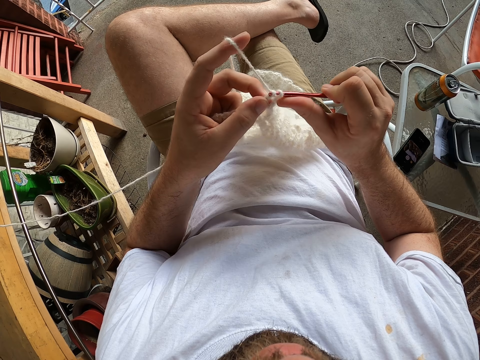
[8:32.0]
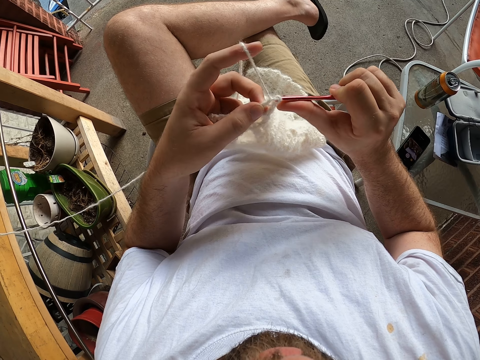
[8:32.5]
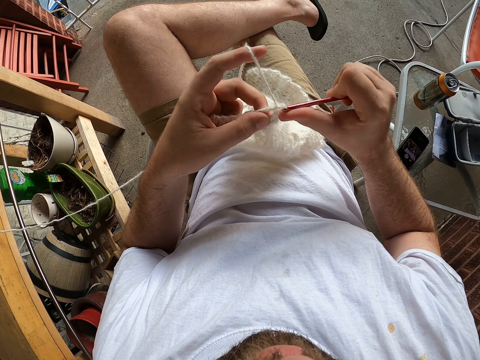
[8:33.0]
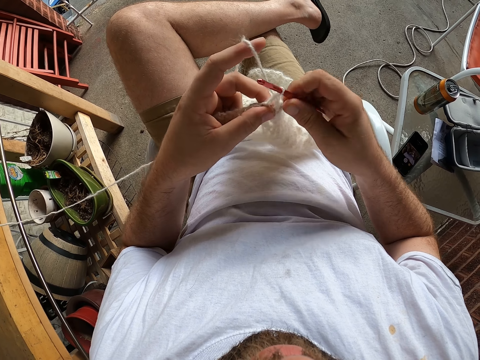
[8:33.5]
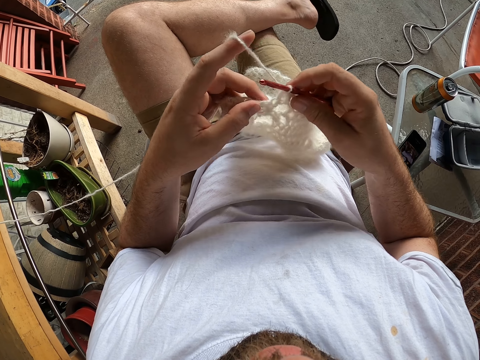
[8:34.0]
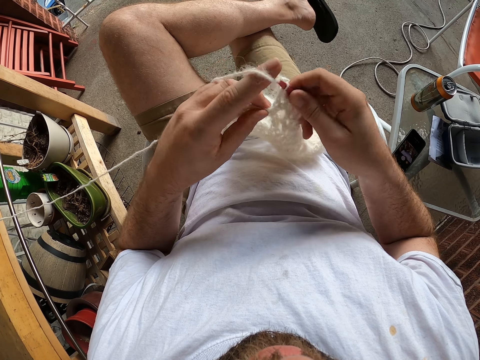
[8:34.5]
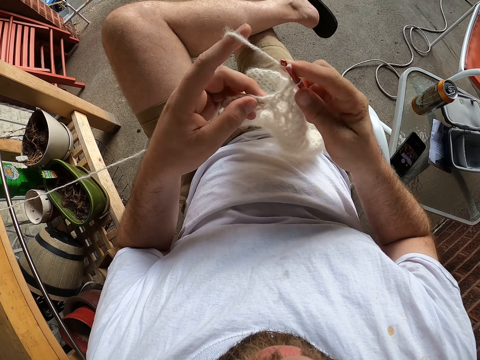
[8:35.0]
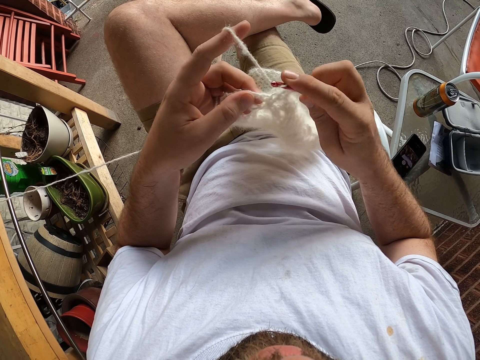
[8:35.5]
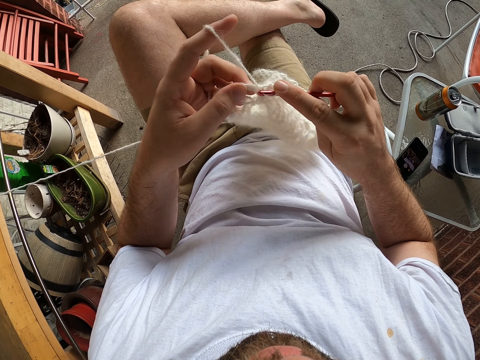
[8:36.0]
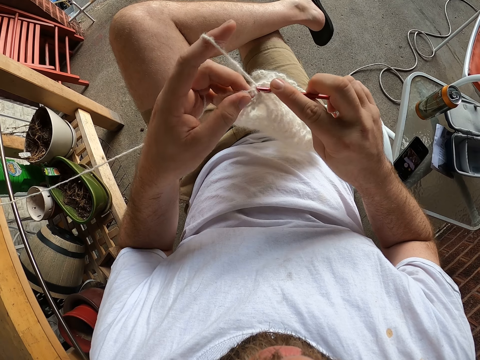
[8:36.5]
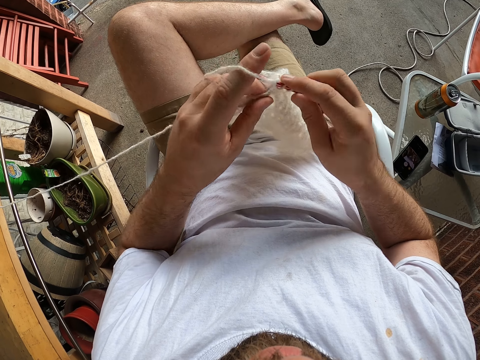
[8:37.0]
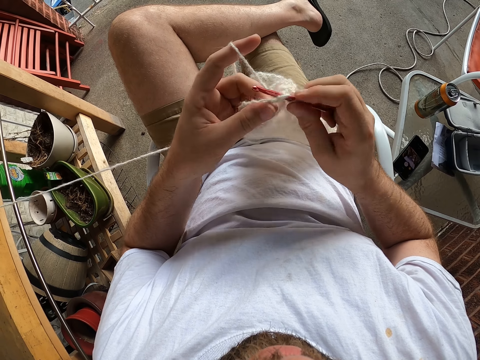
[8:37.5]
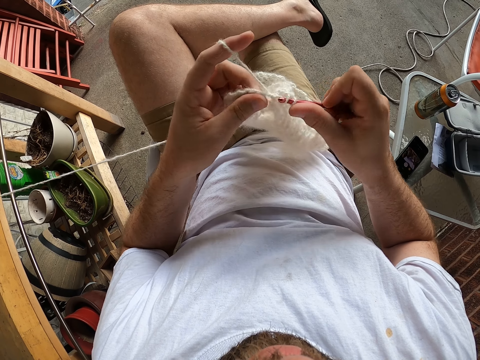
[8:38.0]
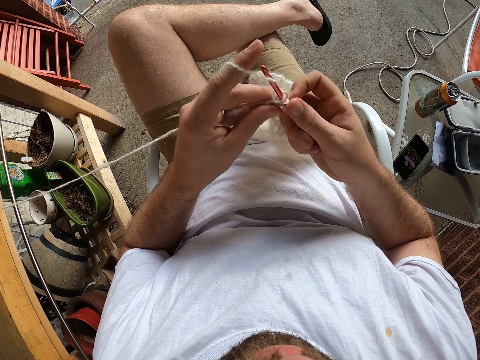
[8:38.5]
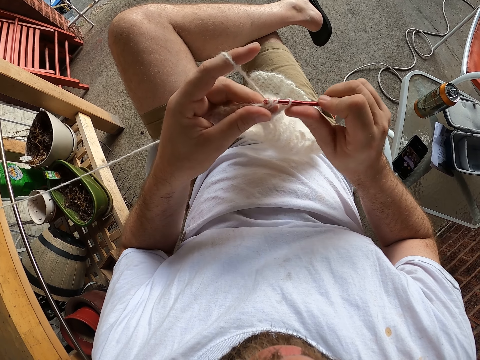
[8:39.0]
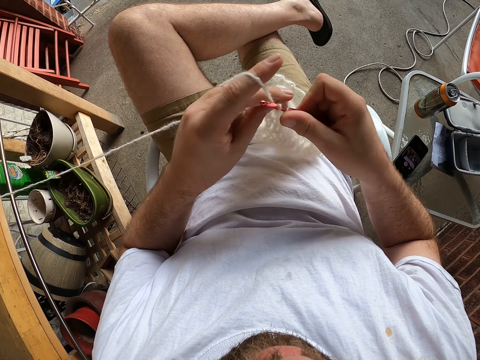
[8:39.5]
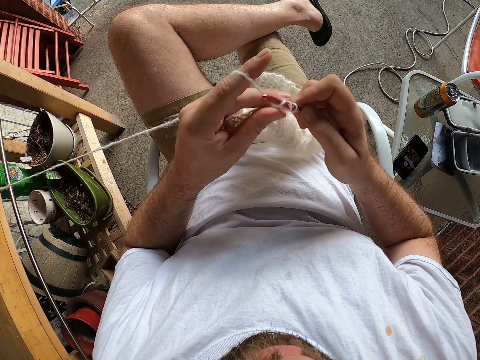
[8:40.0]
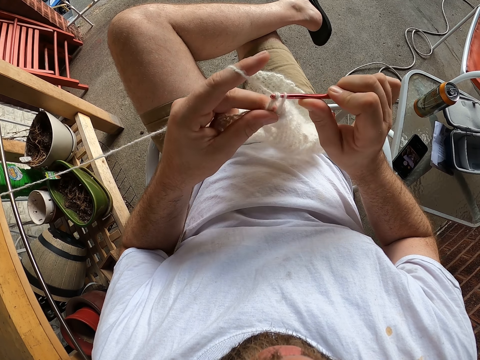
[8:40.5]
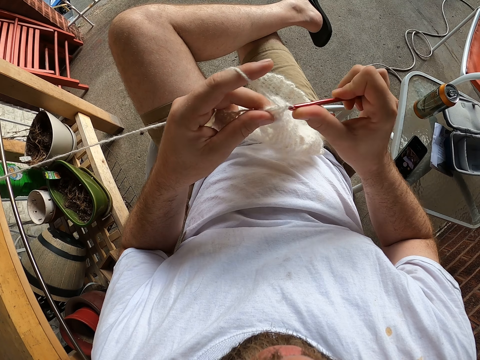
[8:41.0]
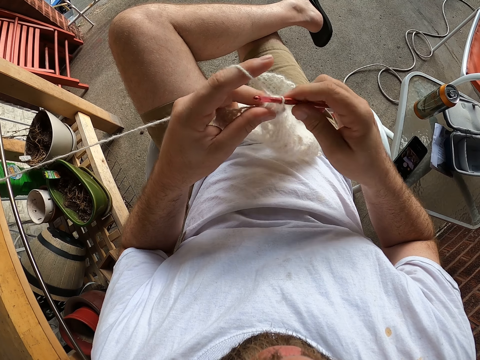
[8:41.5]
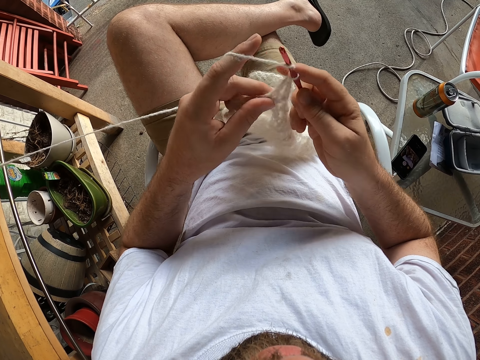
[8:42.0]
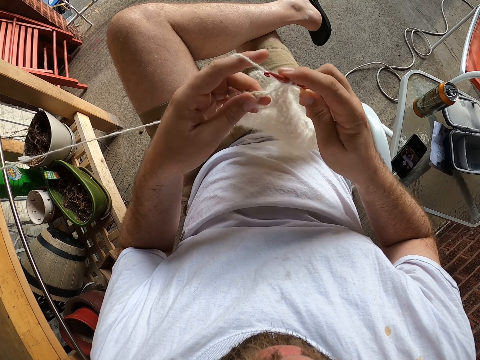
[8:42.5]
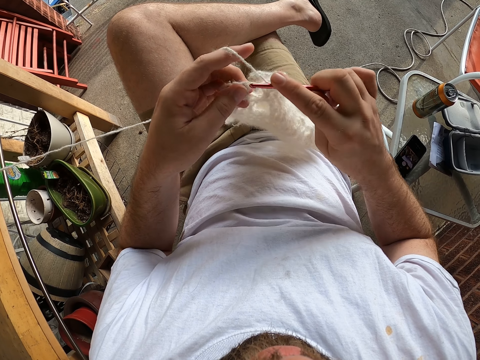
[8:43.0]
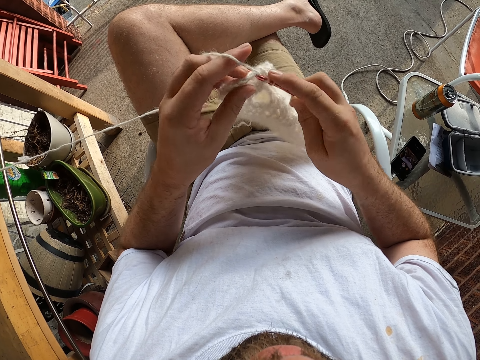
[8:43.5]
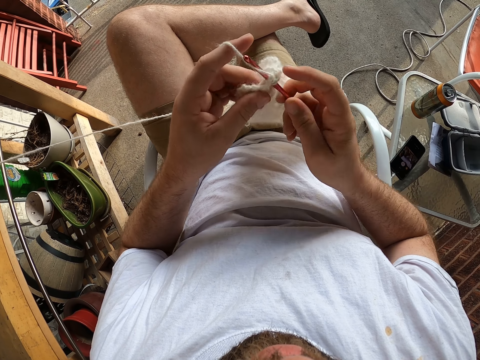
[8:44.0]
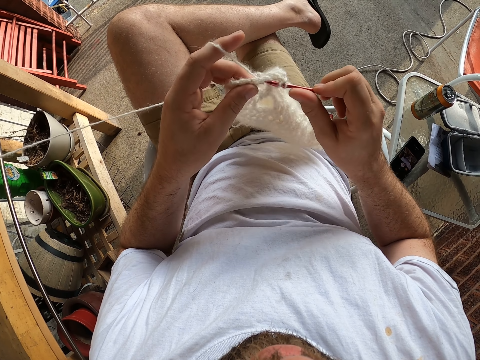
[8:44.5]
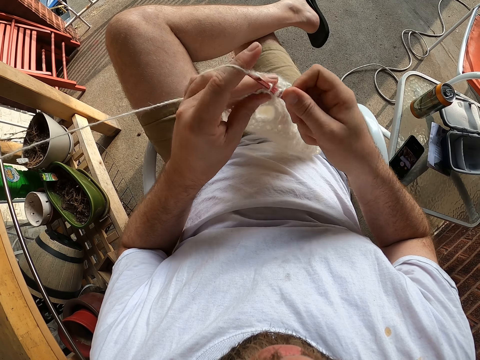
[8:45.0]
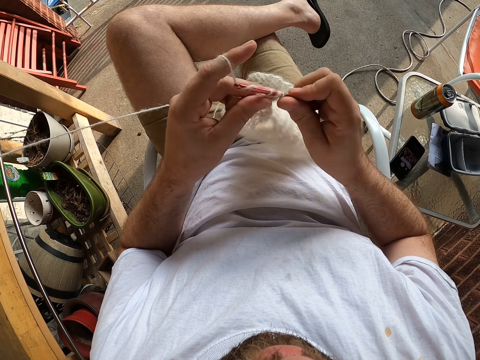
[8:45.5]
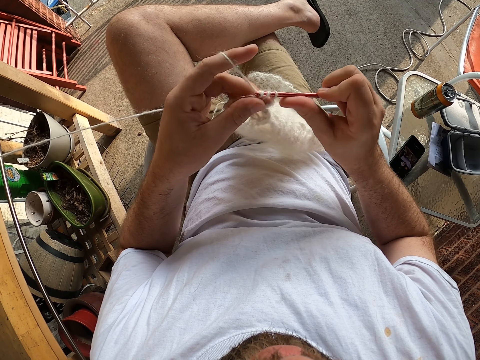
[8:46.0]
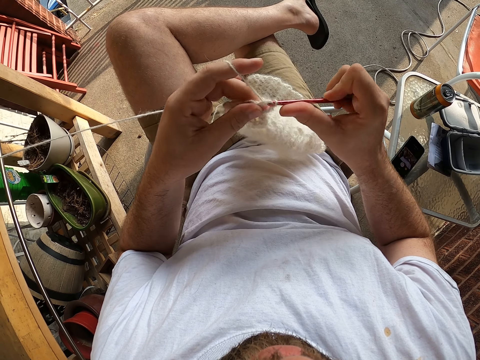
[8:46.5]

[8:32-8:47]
The camera wearer holds a knitting fabric. They knit the fabric.

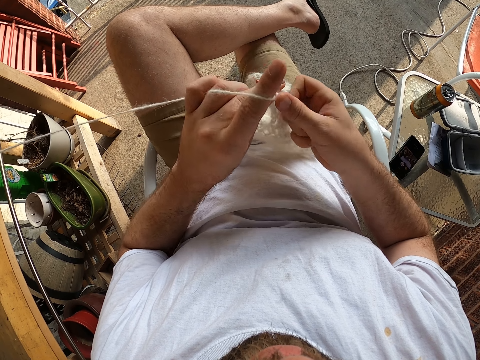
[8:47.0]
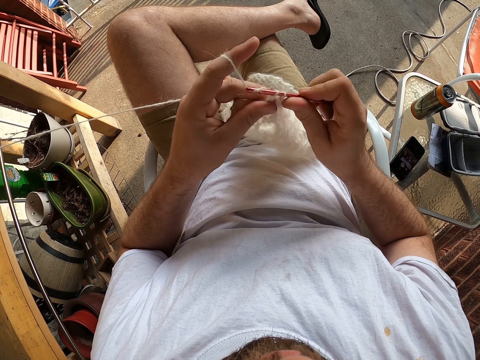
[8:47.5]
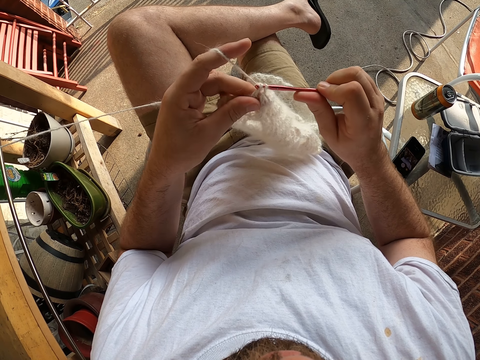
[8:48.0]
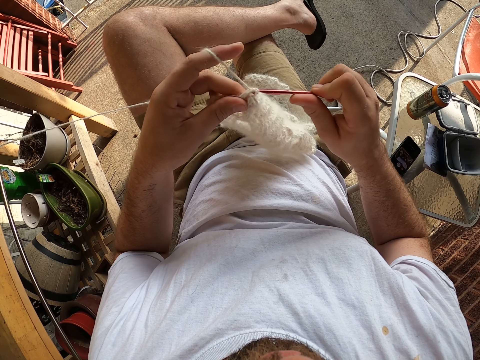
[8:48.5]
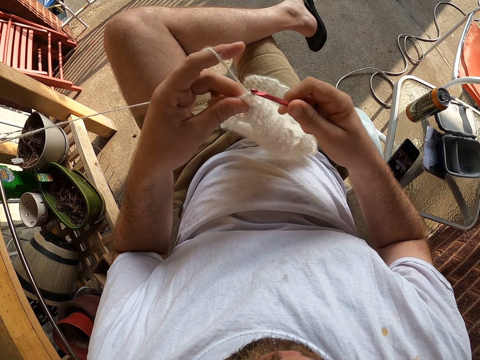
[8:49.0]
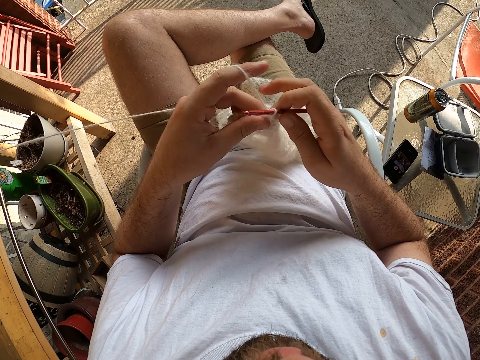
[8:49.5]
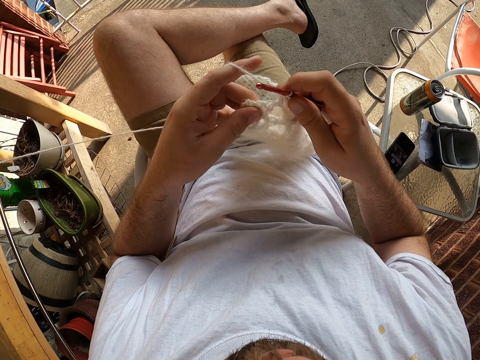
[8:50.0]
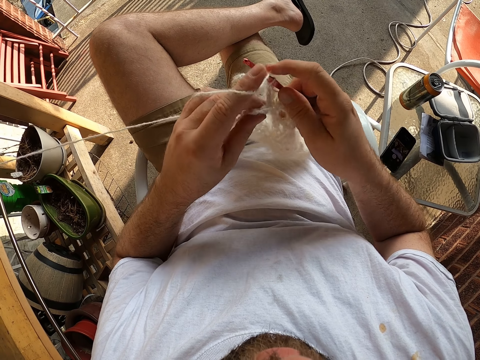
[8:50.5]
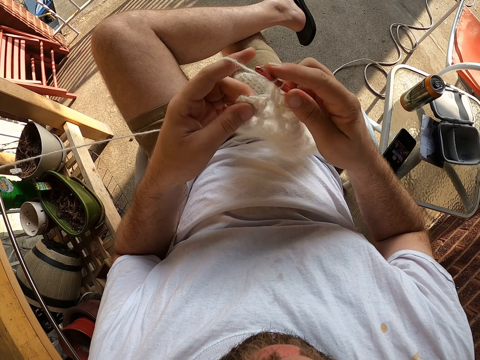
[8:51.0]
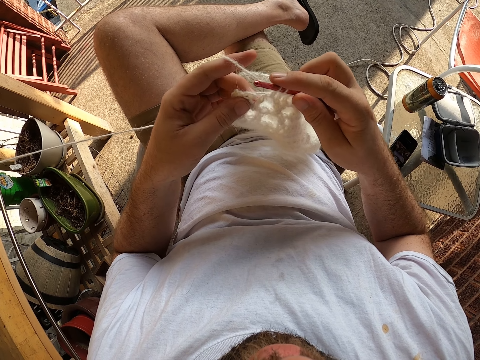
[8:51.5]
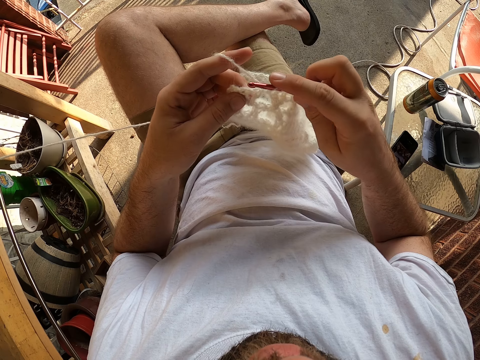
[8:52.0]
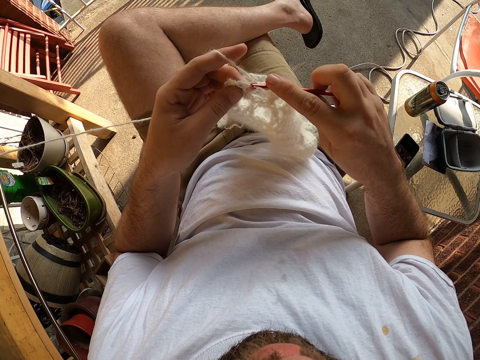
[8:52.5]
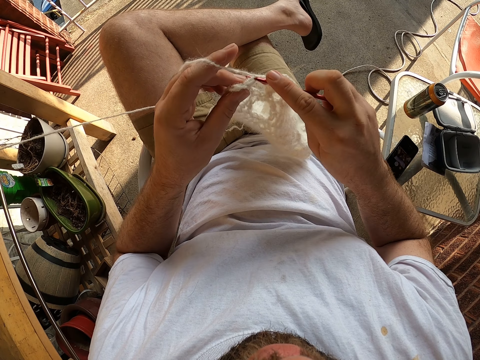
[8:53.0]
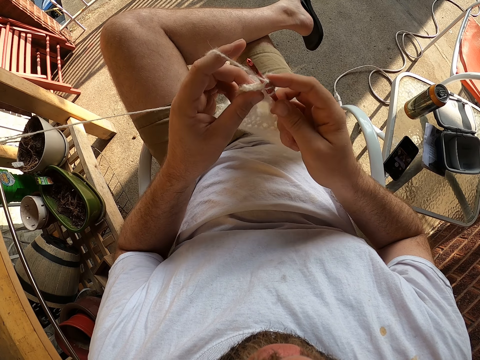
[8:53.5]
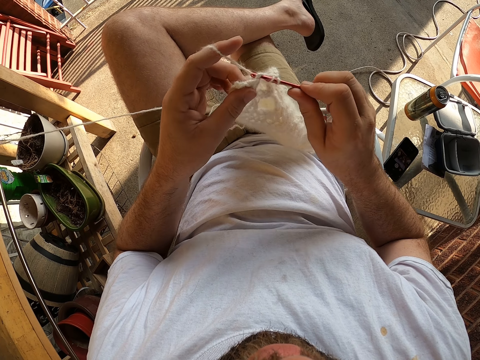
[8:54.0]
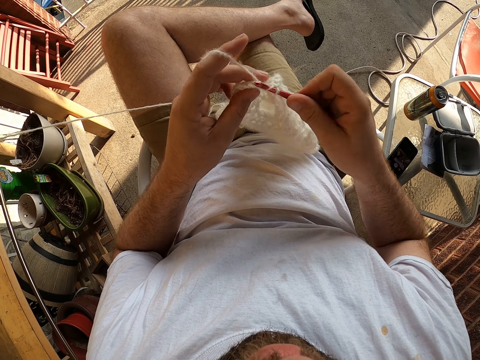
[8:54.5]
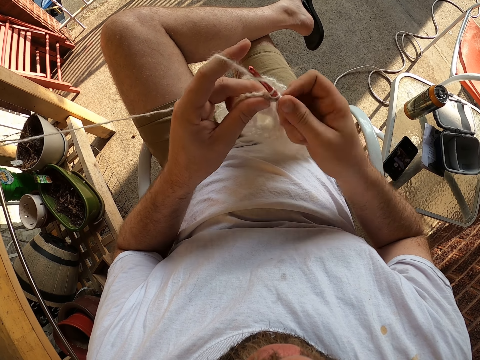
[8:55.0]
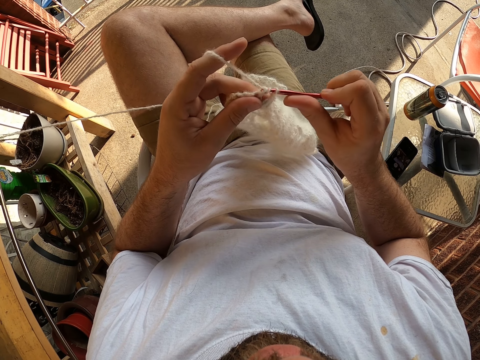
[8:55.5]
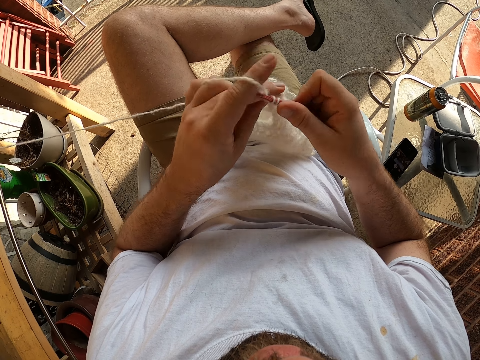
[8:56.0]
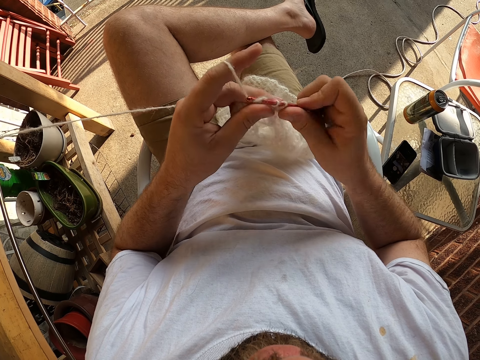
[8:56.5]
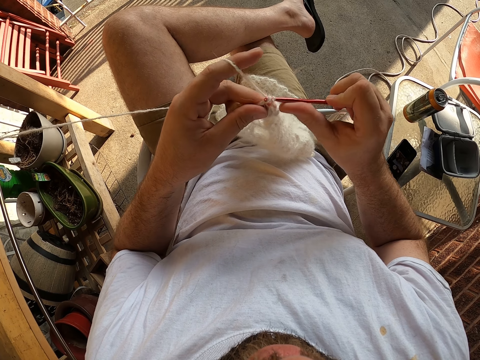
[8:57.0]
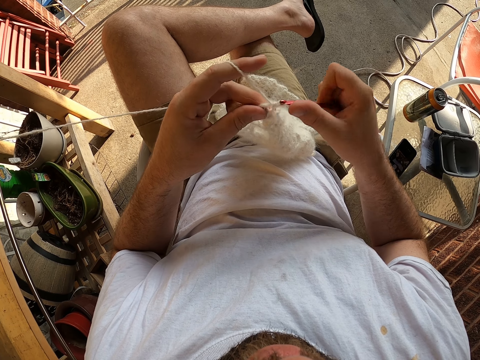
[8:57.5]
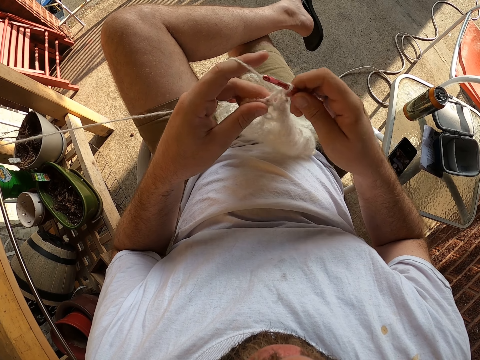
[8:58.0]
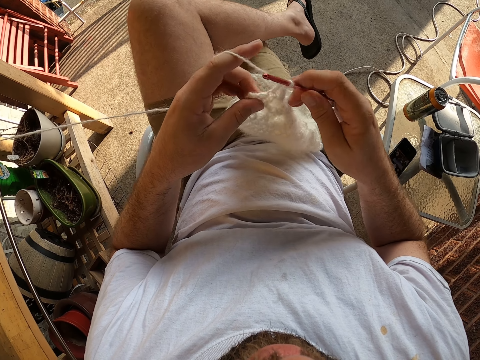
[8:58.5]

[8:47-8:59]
The camera wearer holds a knitting fabric. He knits the fabric. He moves his left leg.
